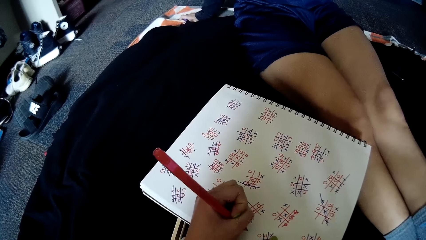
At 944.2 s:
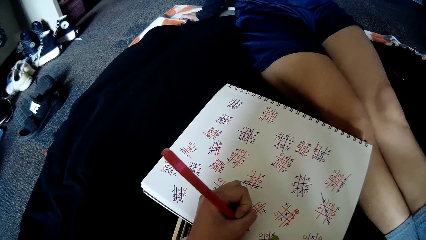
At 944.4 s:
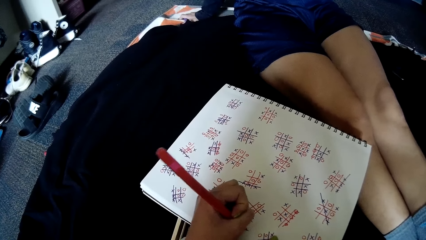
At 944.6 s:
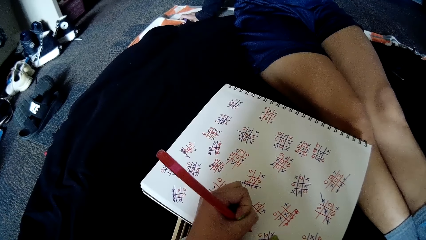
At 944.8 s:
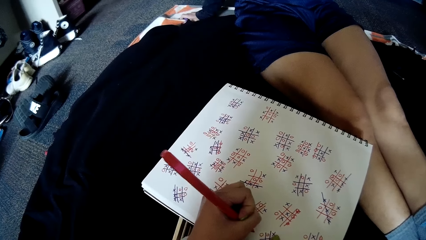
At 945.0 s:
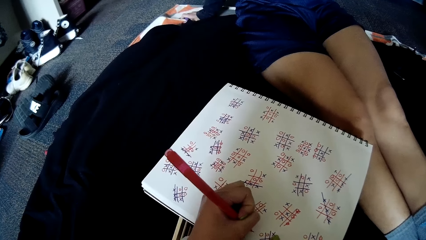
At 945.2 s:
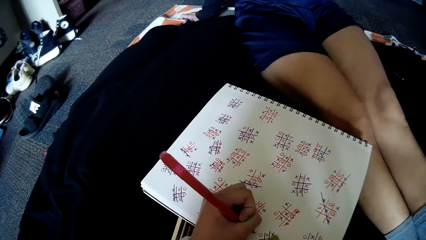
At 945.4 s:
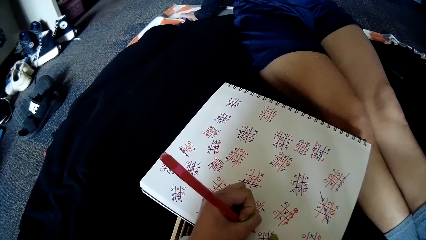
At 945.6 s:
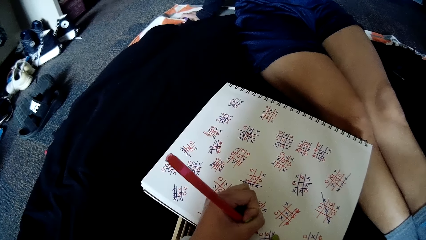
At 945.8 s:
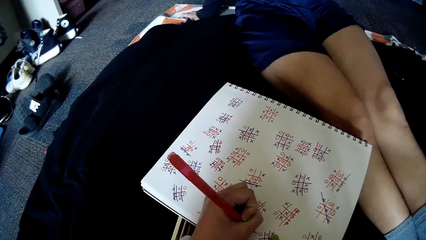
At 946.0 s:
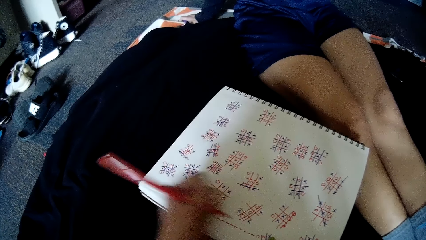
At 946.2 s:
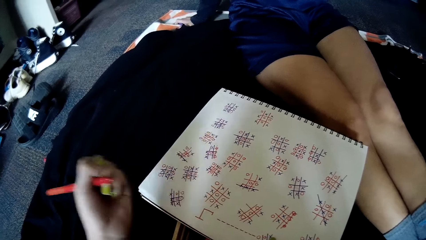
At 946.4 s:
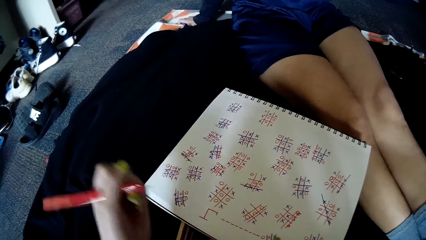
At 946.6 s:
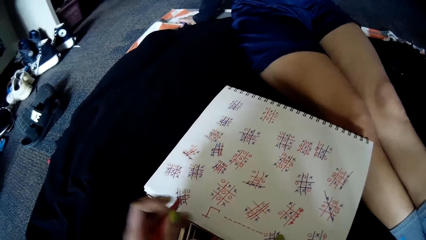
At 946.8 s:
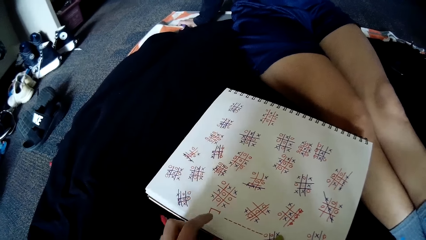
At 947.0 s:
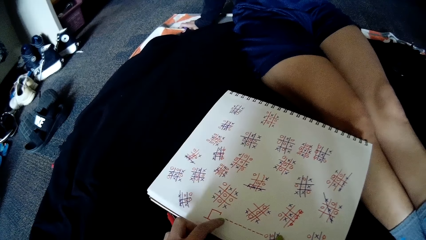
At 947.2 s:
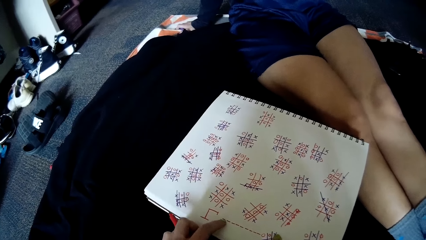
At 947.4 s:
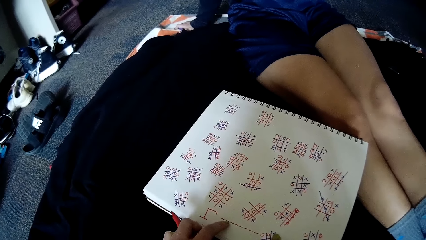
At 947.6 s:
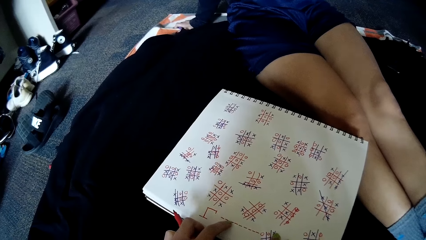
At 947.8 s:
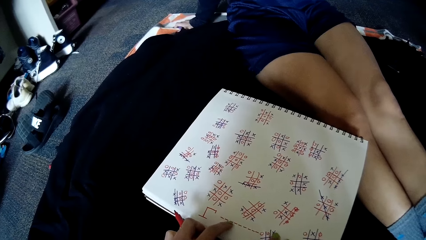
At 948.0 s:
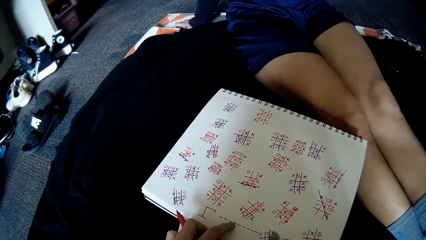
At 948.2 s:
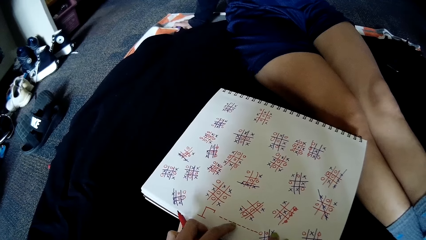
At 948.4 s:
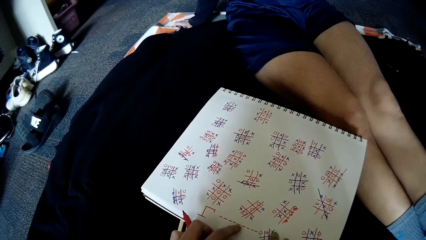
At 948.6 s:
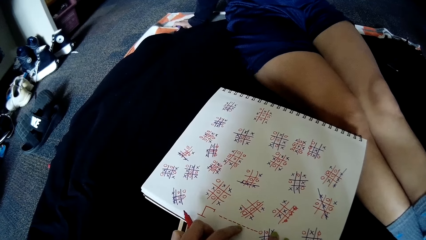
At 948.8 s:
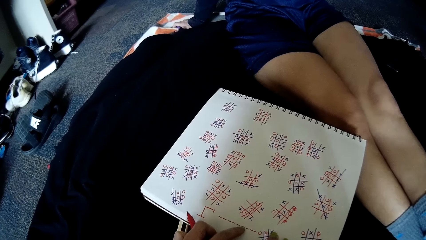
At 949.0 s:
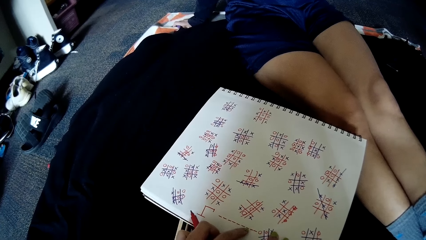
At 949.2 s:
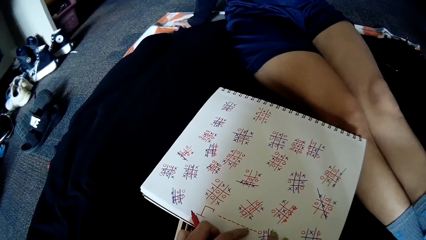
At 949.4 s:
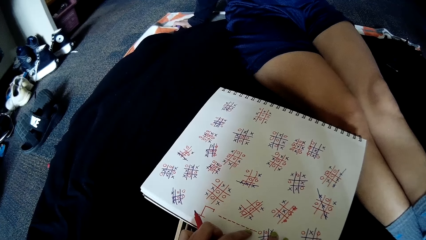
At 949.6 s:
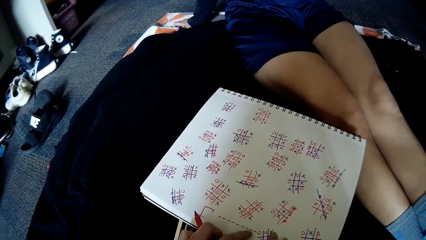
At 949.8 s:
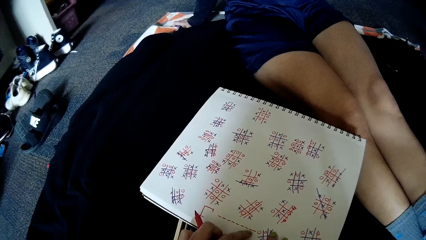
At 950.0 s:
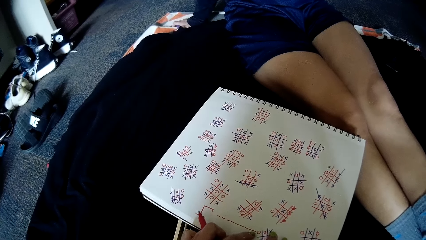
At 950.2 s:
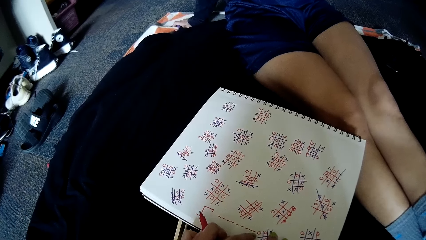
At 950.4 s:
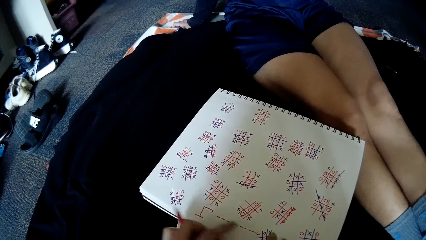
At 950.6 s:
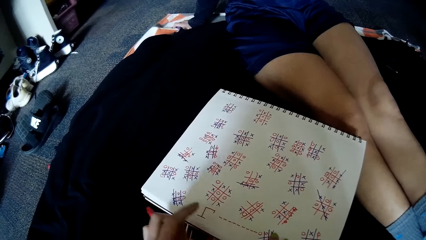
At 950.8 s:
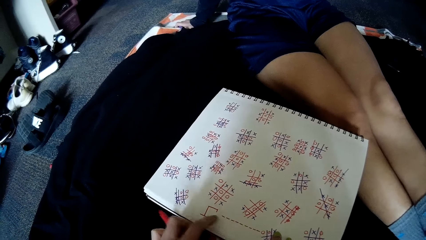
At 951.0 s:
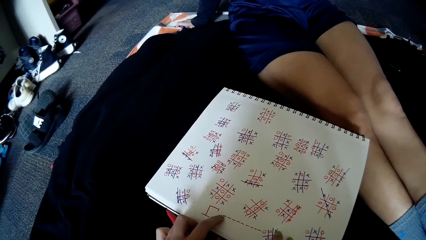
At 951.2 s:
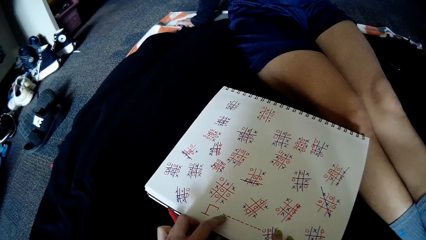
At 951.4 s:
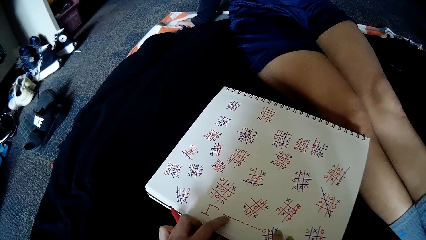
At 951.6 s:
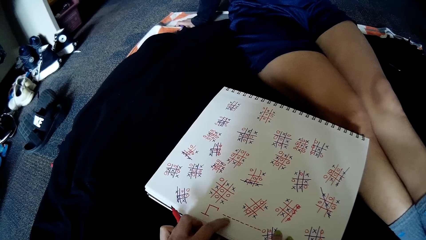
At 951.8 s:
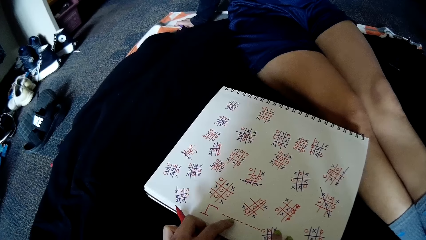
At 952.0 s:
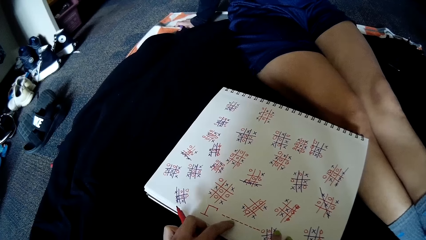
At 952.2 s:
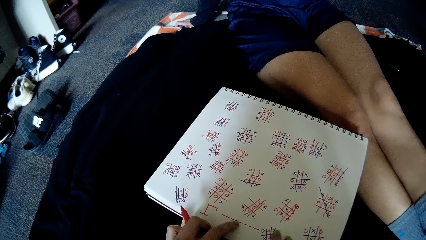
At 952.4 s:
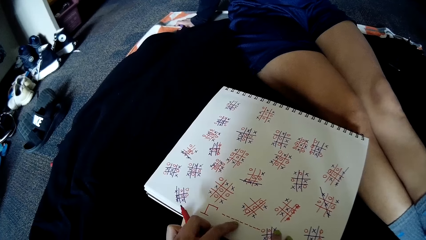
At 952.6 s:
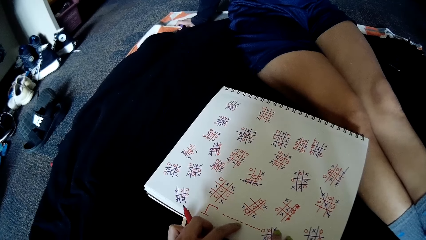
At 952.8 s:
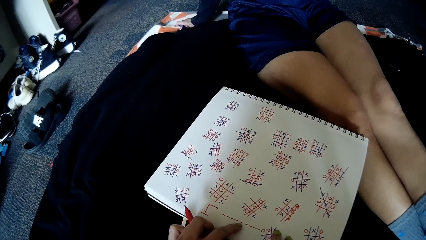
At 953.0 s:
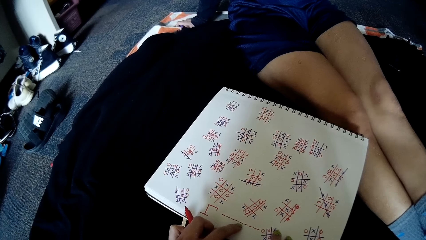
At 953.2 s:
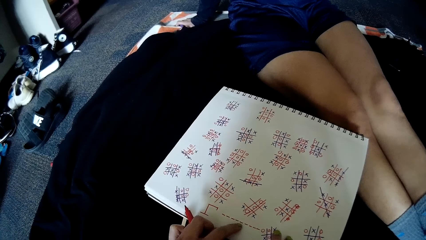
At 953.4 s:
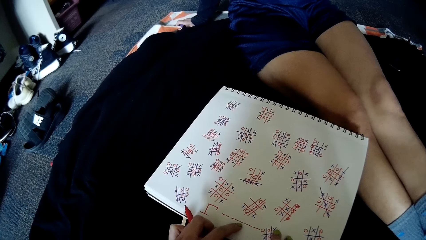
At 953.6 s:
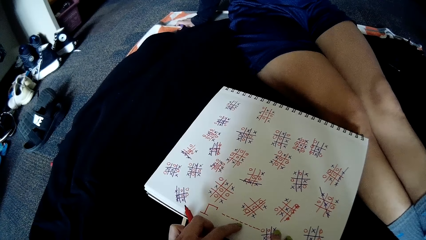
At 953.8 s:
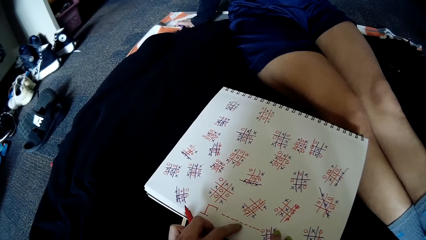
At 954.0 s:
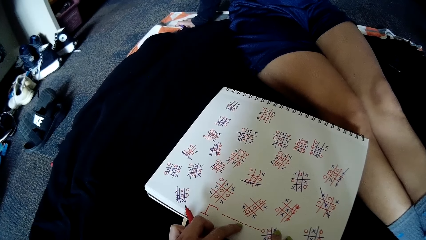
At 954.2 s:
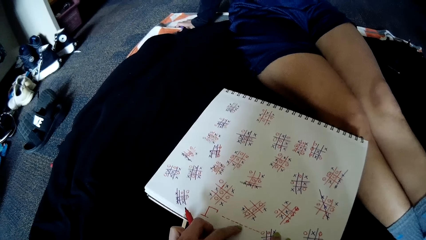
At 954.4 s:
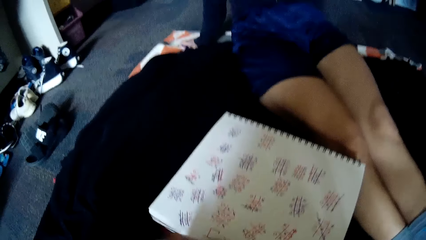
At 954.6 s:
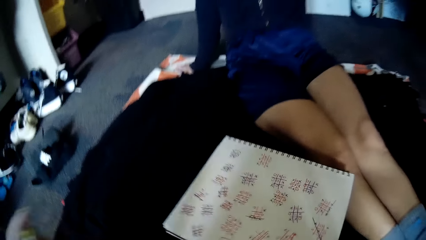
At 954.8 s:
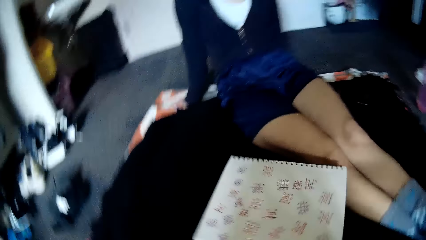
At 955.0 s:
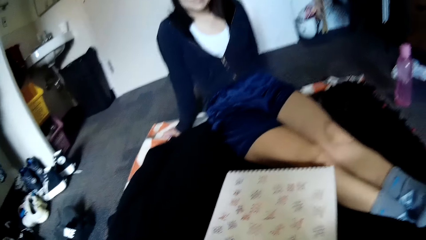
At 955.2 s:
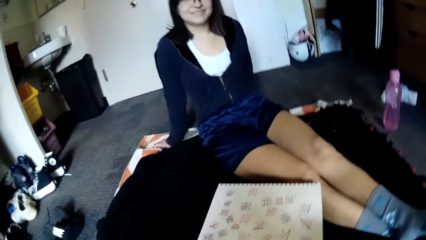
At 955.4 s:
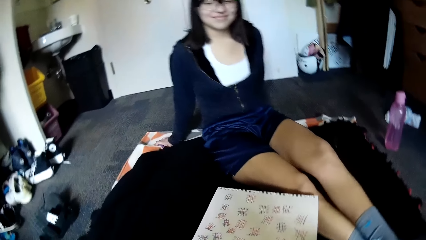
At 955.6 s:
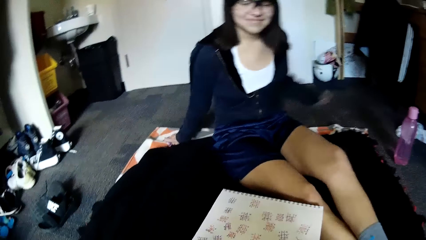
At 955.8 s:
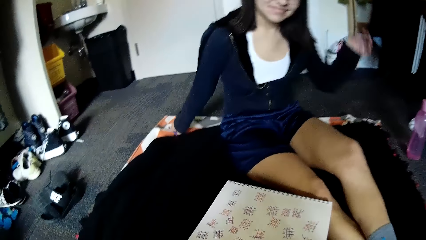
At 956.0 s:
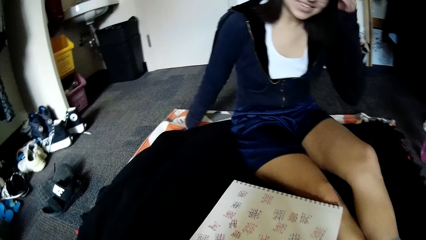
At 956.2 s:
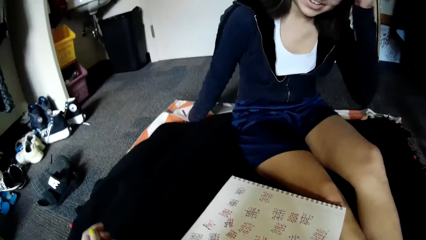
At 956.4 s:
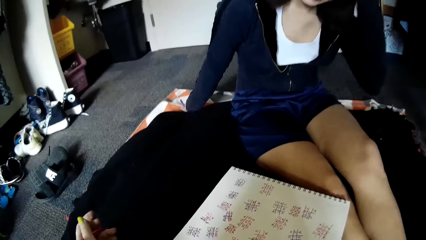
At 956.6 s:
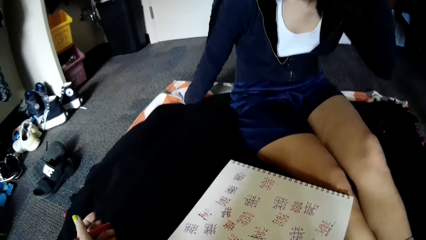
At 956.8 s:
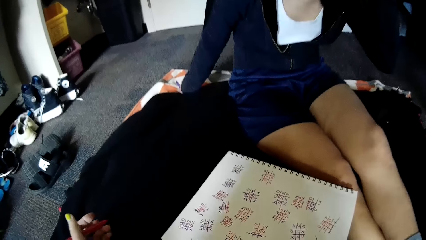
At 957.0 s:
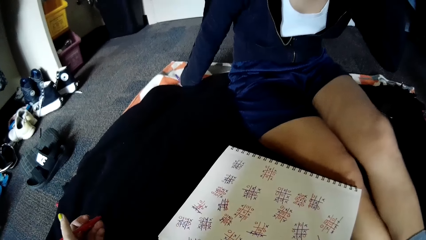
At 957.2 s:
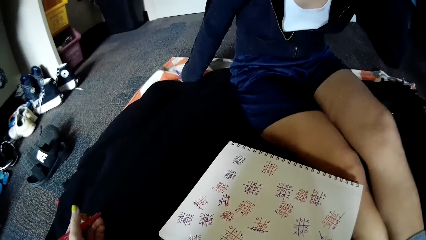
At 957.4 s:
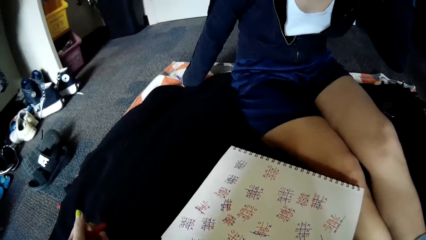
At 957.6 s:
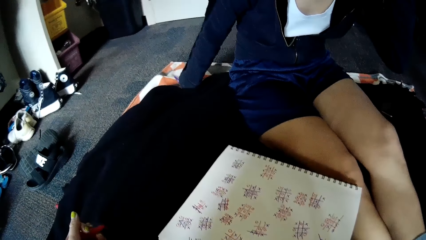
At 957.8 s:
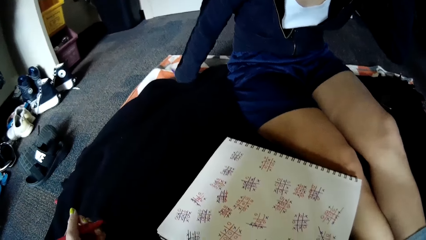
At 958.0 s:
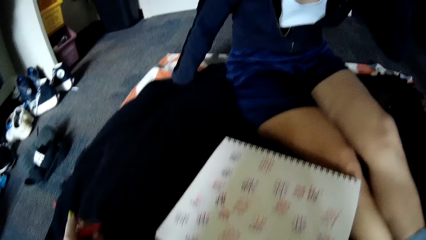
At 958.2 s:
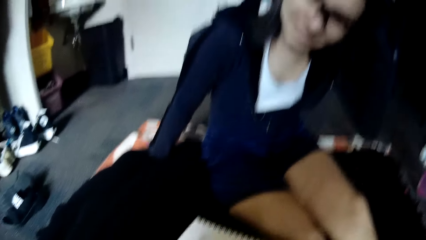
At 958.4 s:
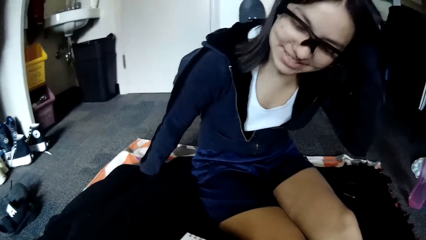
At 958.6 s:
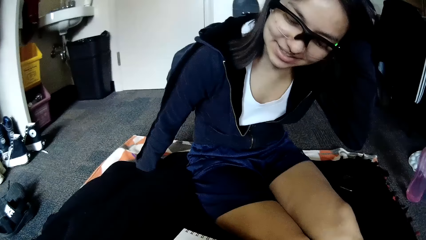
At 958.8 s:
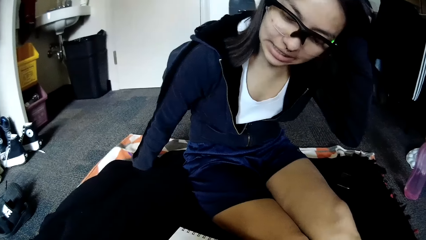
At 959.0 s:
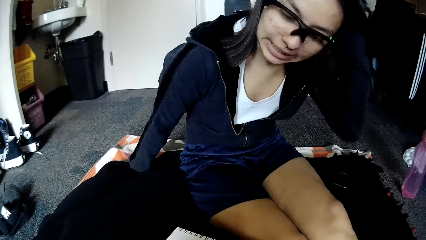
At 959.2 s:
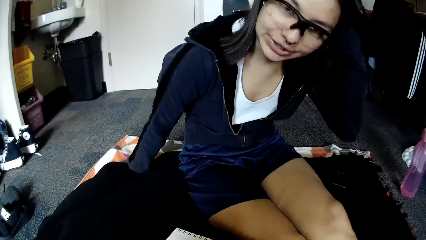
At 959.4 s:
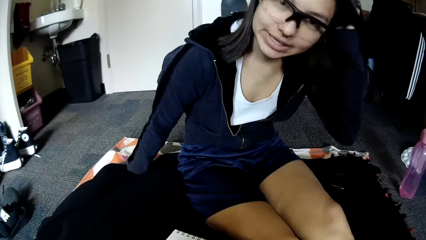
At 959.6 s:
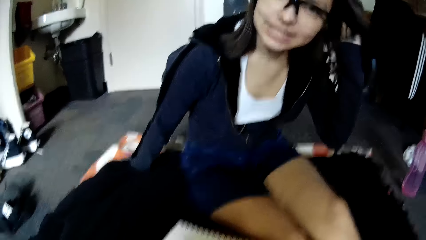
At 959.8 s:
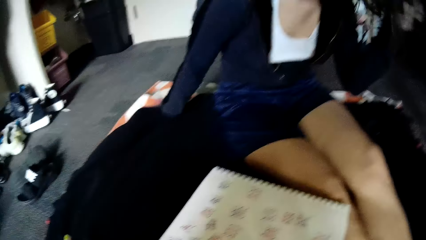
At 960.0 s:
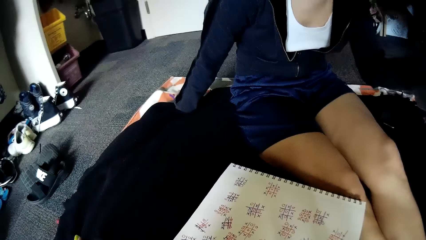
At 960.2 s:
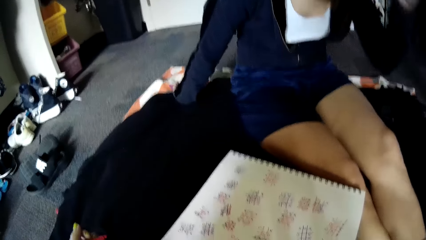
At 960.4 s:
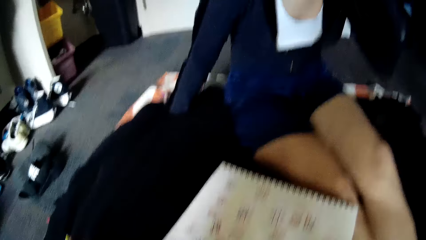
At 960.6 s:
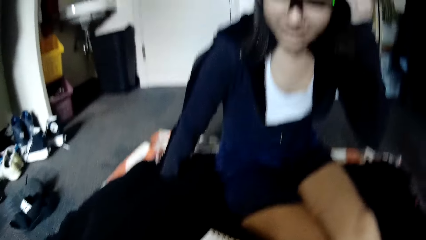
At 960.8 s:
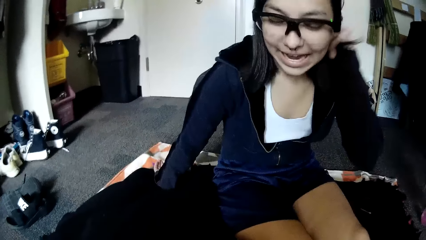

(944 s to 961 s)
The camera wearer counts the lines on the book with her left index finger. She converses with the woman.
